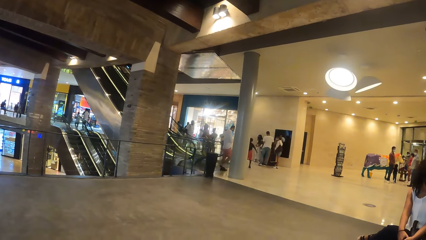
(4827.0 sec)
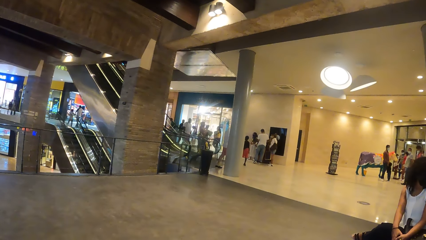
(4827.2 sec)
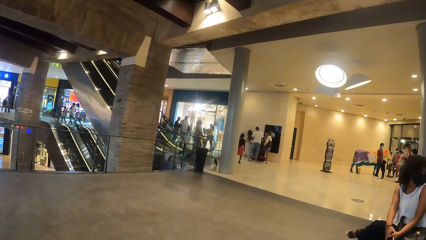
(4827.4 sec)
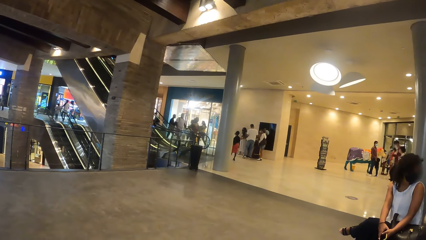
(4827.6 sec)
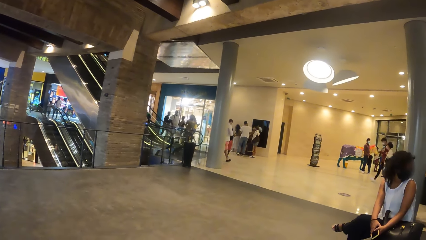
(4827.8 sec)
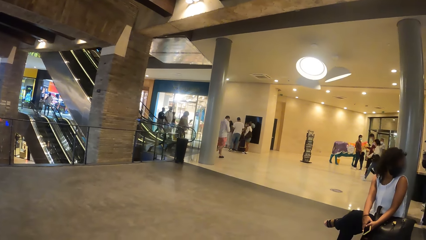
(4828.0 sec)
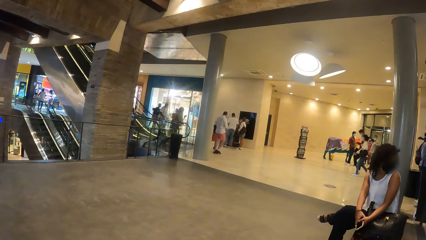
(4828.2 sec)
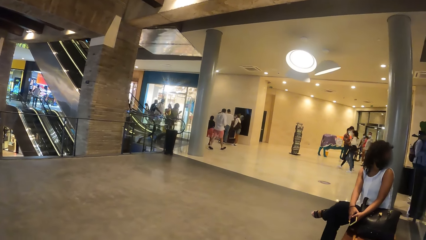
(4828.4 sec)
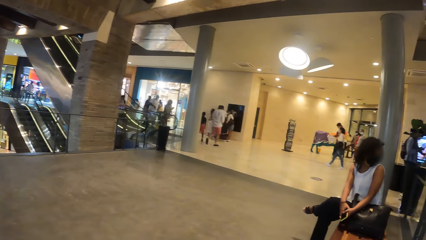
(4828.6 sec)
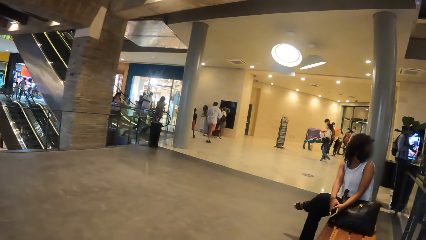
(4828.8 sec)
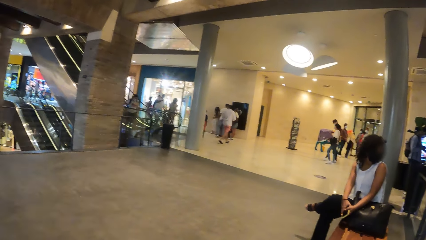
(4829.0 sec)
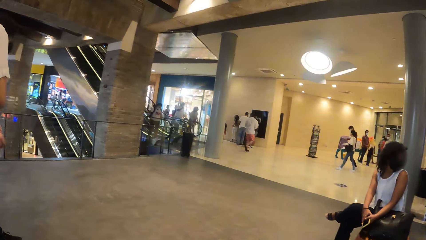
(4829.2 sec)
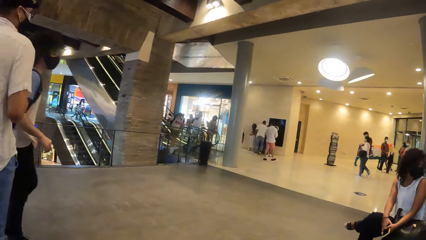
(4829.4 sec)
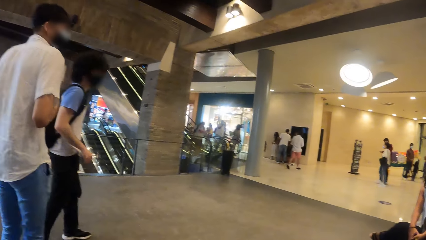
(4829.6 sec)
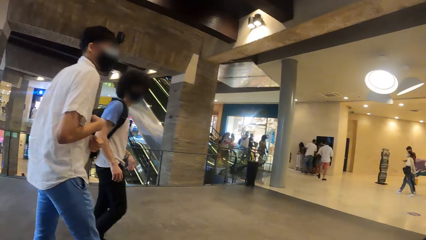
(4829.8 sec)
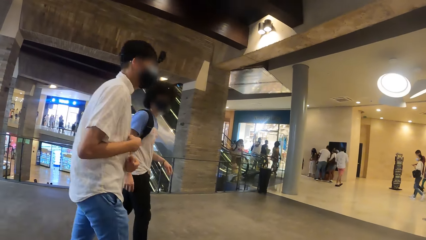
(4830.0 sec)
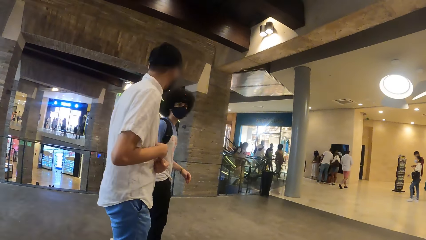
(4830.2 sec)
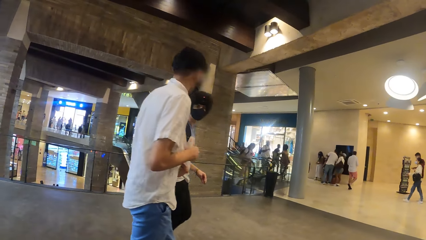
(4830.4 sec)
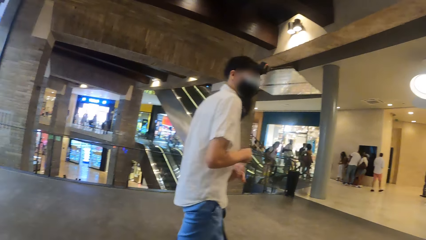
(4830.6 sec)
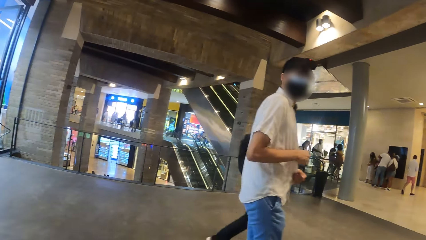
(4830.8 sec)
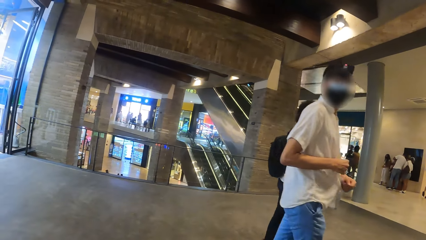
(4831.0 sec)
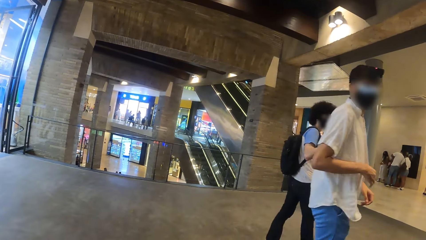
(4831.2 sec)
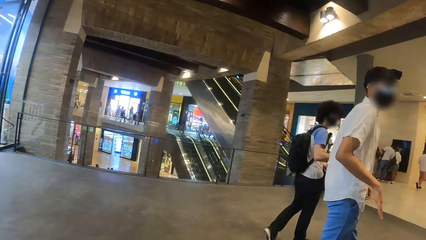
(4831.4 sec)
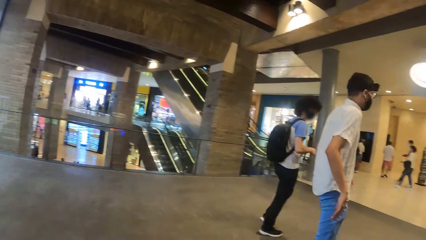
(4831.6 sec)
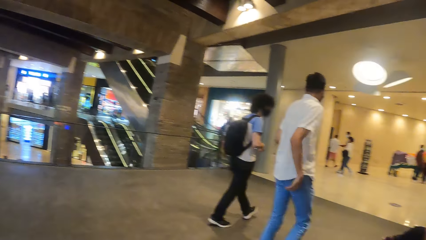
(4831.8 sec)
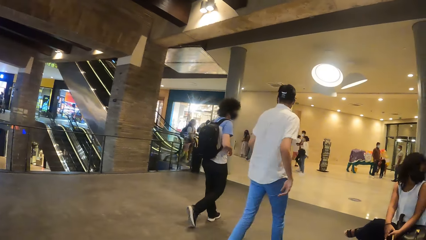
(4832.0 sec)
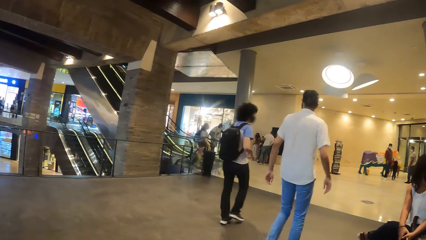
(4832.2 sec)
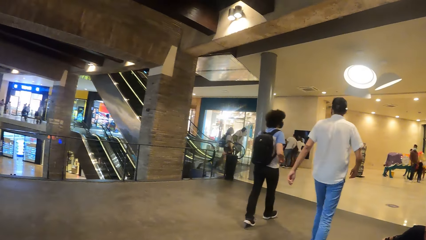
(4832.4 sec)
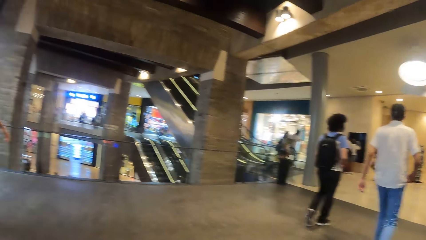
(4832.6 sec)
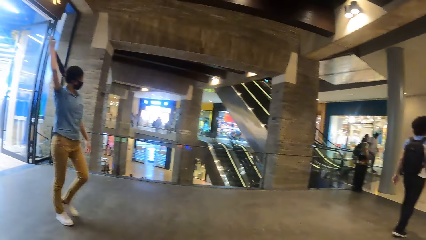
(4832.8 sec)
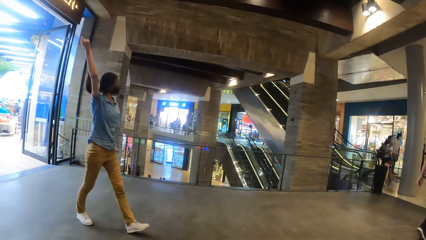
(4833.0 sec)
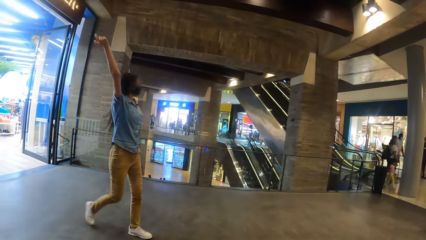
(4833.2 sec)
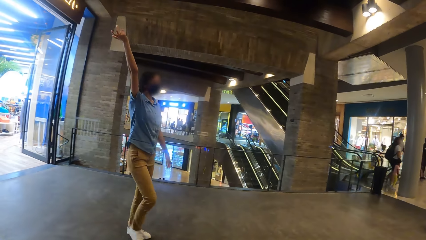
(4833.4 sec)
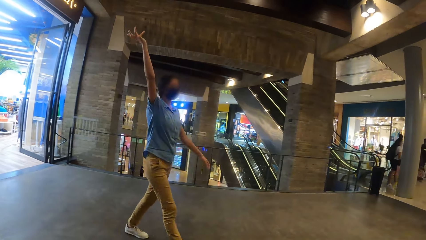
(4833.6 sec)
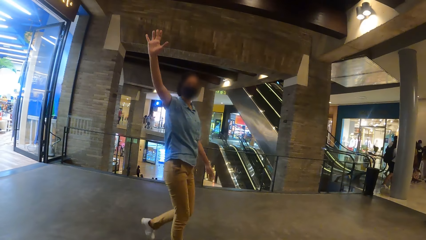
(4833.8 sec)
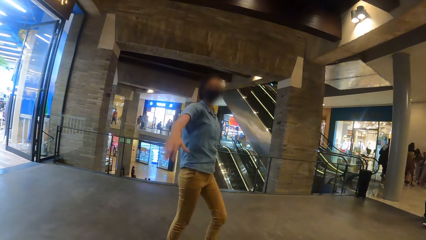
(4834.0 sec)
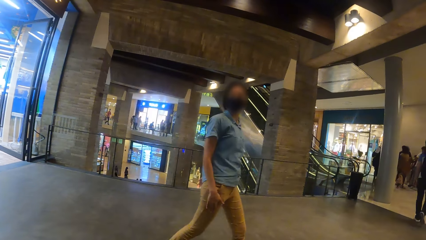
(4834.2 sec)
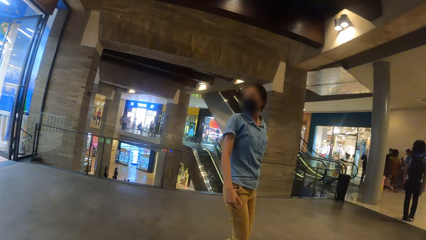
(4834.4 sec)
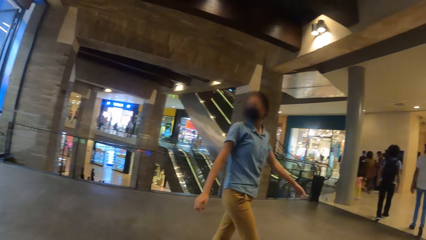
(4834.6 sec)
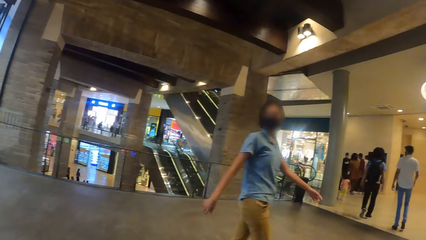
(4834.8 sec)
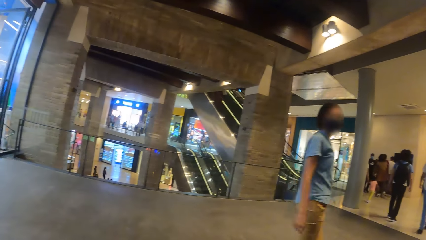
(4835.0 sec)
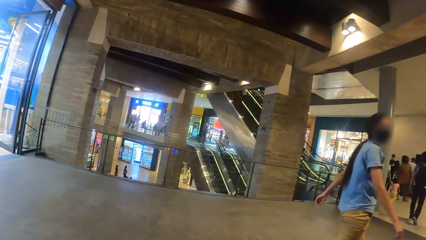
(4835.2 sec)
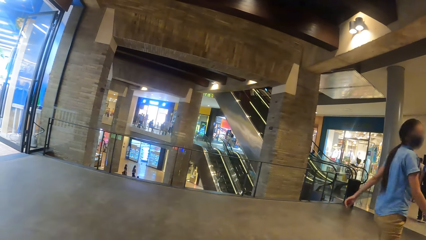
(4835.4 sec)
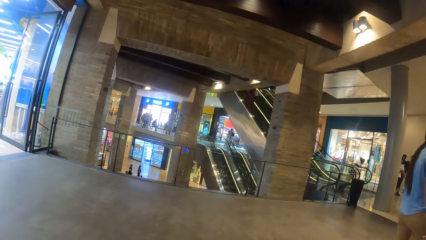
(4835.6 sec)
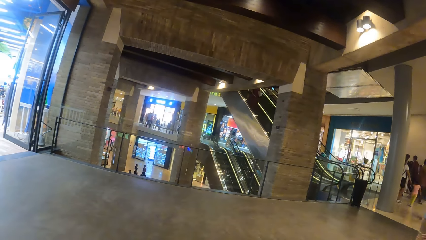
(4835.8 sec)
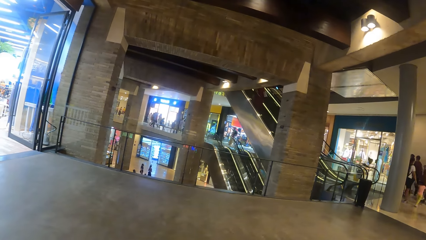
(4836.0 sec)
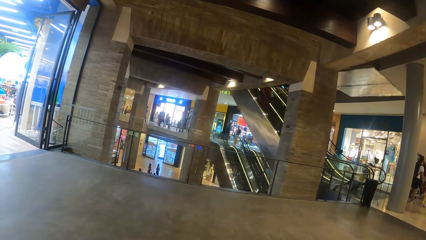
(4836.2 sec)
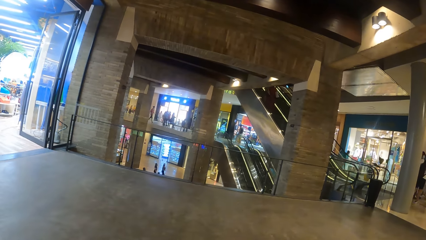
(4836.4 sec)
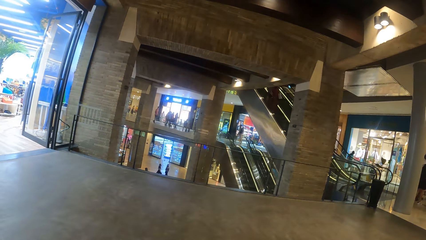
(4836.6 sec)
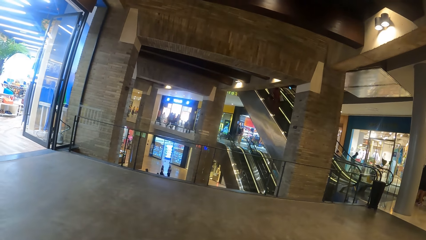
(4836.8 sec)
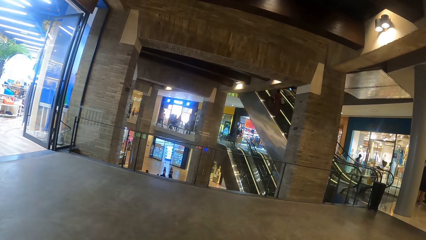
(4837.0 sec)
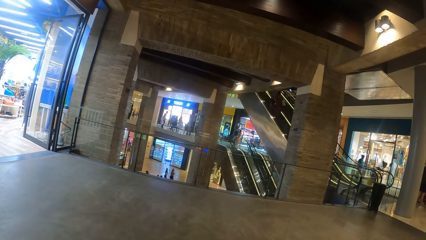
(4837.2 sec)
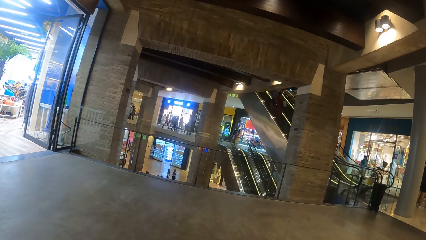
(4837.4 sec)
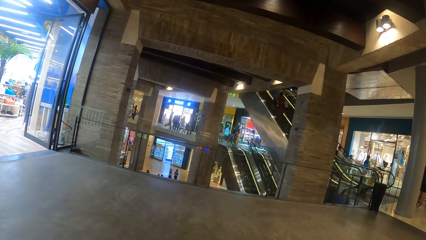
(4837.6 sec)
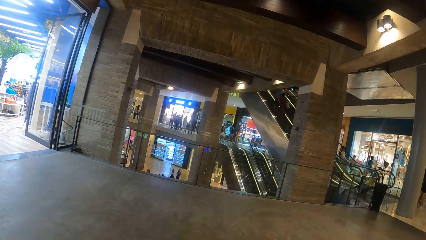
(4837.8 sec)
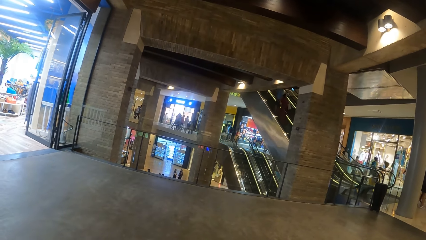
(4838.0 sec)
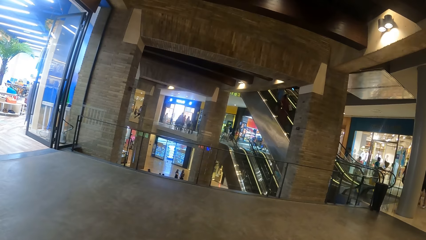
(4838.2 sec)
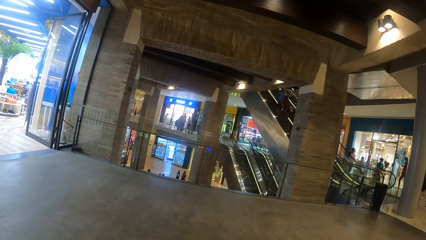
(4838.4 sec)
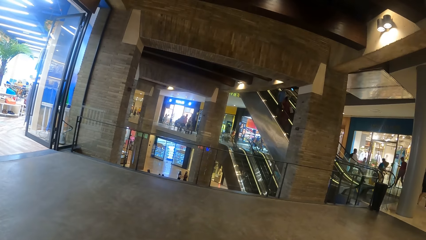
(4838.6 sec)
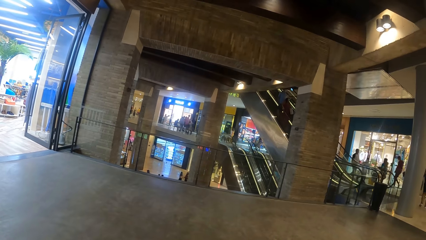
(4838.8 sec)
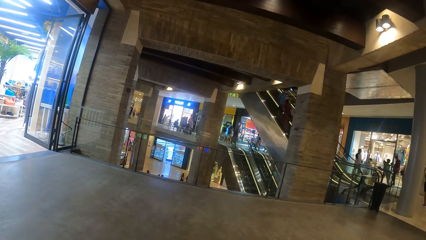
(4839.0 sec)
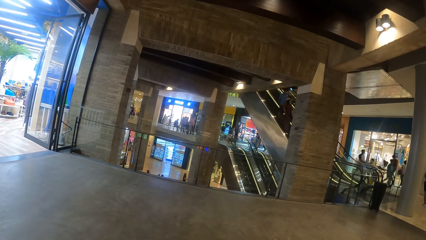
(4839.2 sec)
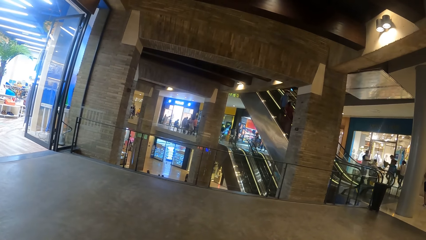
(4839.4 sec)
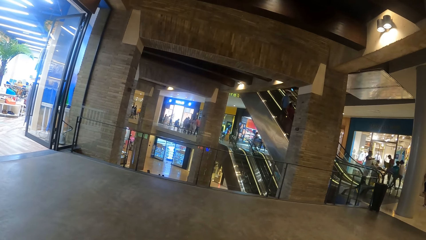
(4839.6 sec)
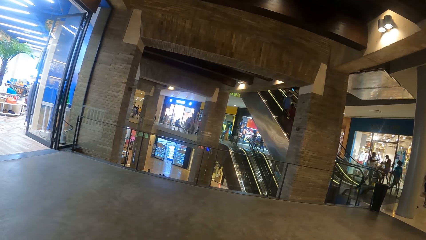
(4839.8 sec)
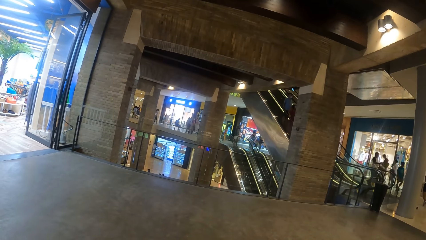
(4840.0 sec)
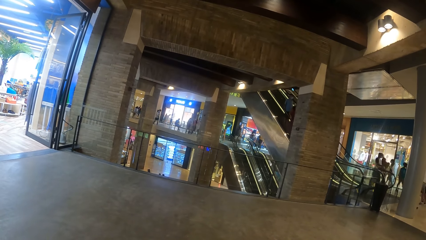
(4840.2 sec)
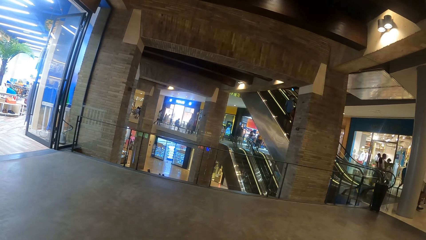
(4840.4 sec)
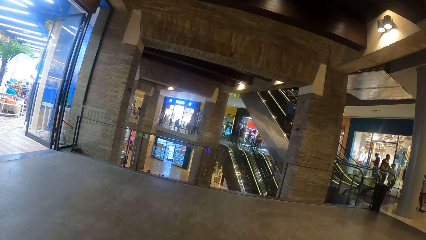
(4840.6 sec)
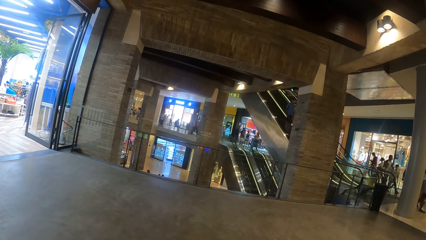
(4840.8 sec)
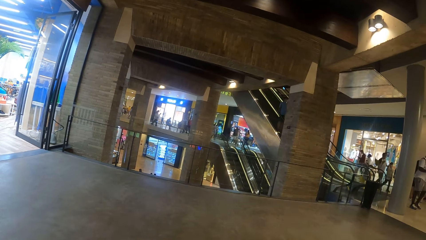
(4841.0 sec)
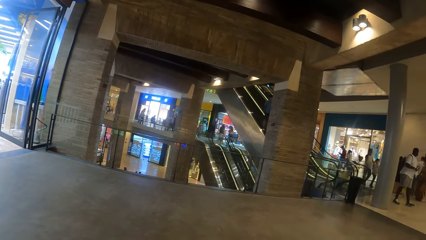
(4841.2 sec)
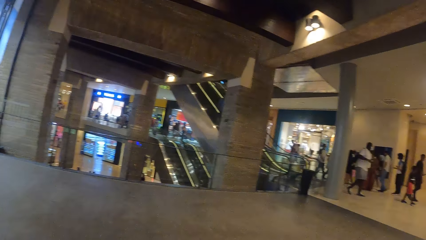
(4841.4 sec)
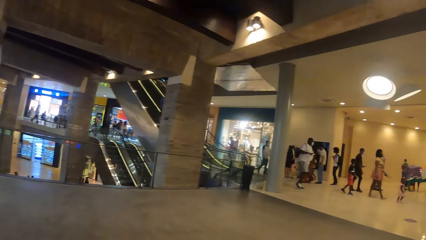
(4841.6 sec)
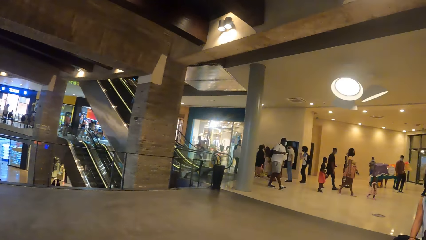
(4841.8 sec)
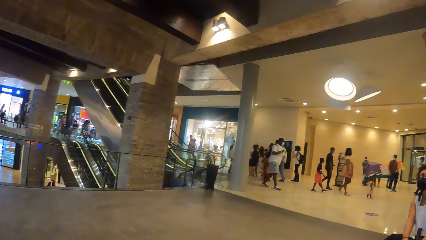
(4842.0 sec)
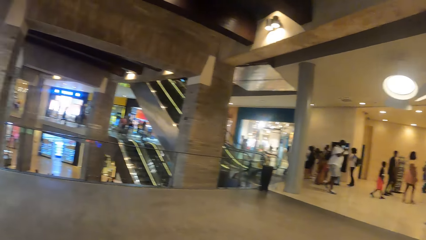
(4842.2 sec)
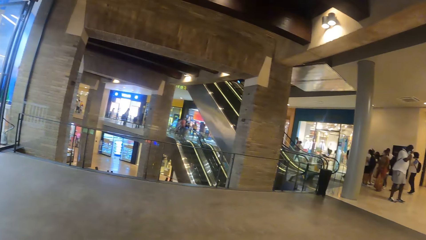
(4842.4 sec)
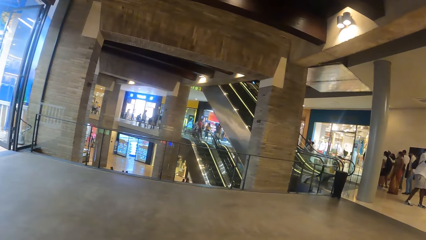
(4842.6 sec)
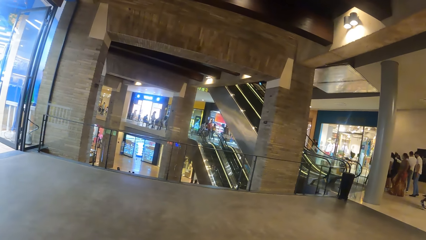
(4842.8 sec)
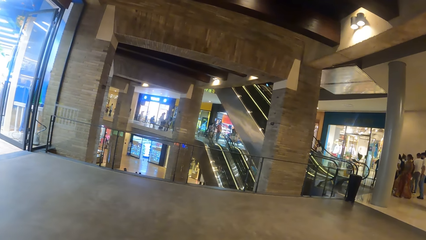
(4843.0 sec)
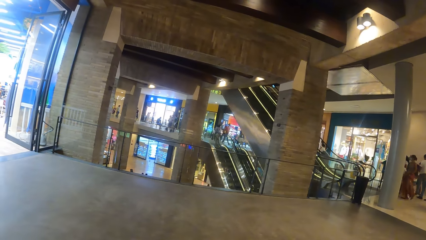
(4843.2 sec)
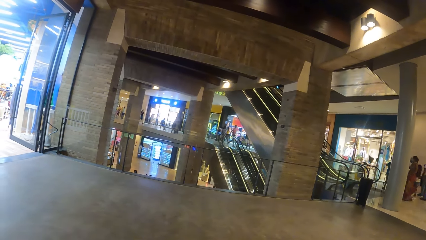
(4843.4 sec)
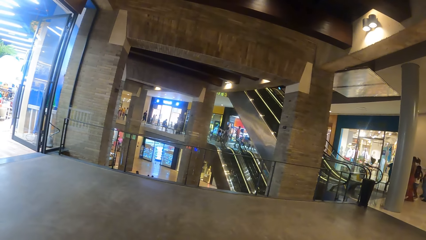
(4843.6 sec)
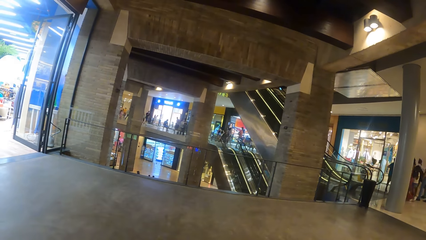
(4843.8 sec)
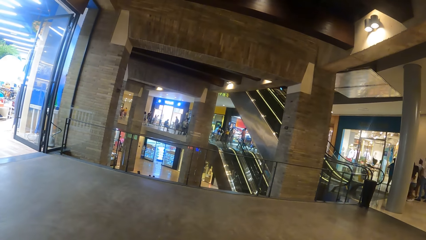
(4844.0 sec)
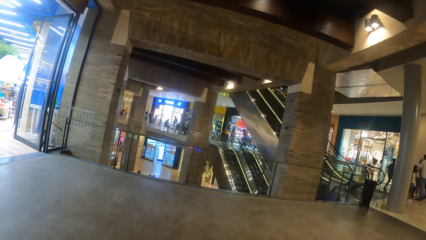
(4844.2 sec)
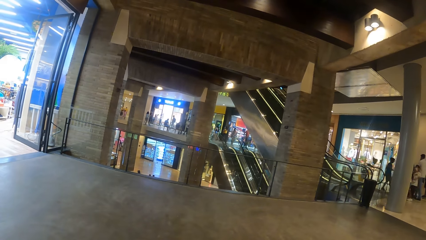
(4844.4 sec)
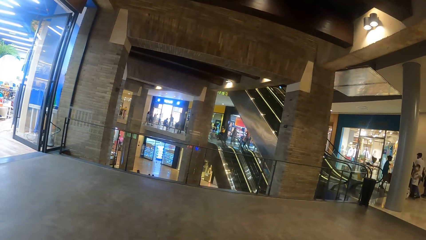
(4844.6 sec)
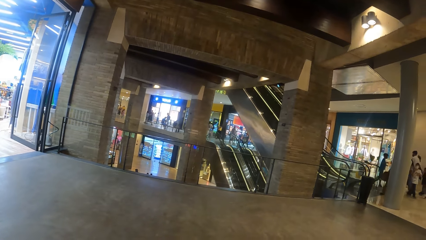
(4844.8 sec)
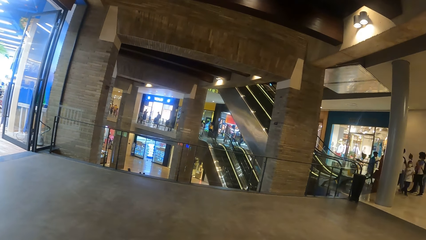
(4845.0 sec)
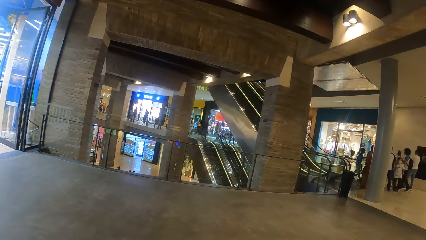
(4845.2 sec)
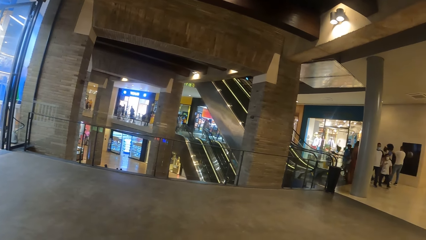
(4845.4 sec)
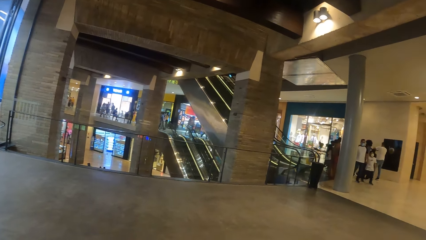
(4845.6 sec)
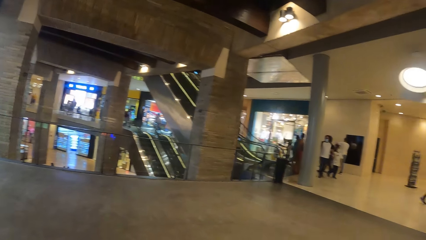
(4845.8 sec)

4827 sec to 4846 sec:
A man walks along the mall. Another man walks along the mall. The camera wearer looks around.
